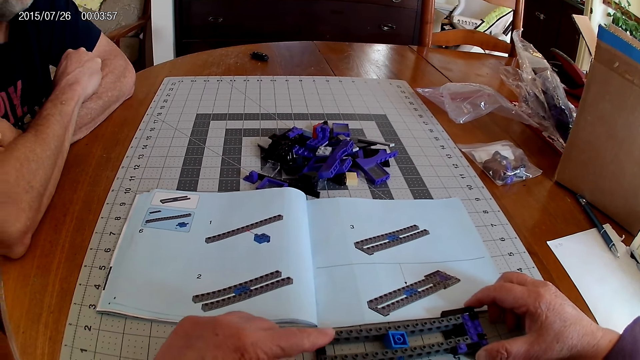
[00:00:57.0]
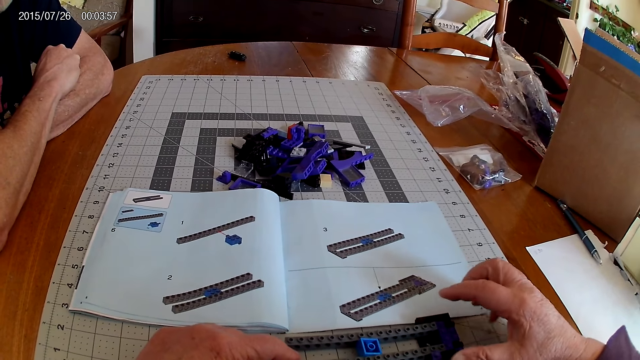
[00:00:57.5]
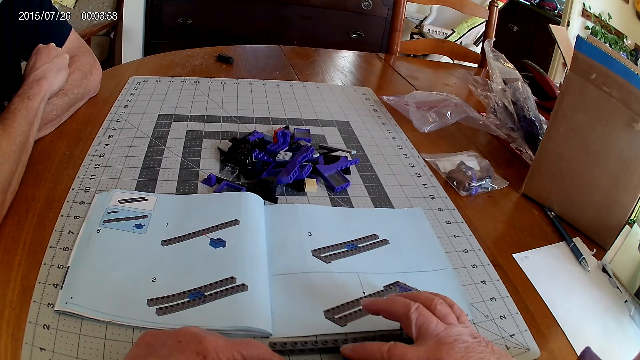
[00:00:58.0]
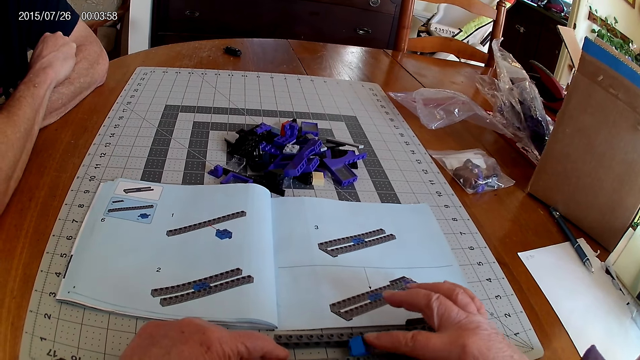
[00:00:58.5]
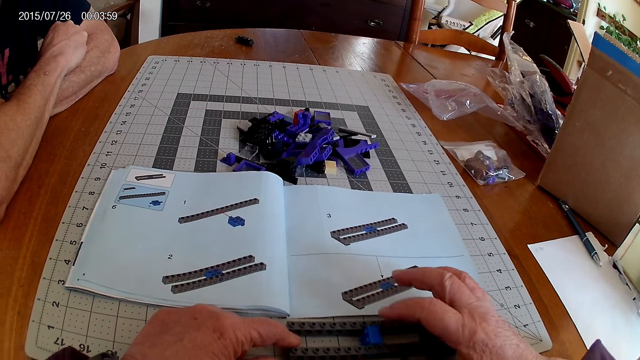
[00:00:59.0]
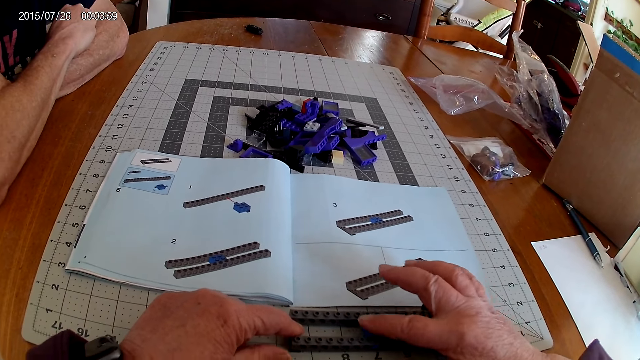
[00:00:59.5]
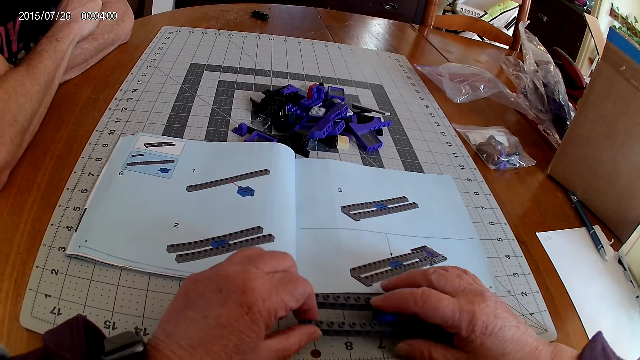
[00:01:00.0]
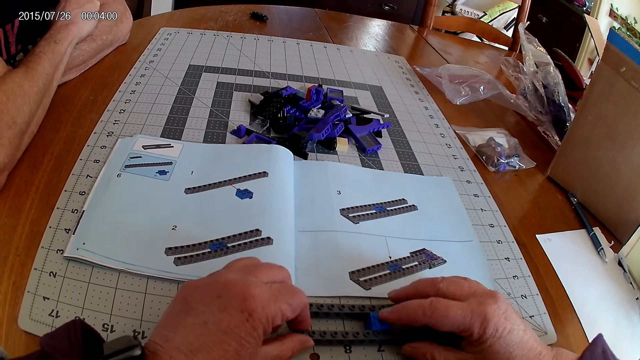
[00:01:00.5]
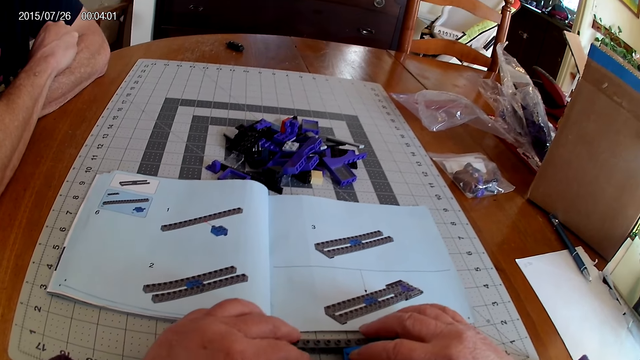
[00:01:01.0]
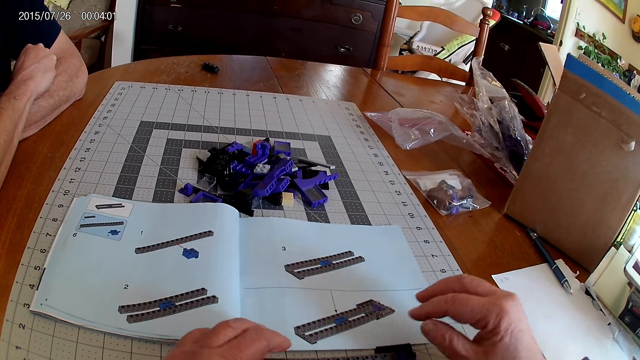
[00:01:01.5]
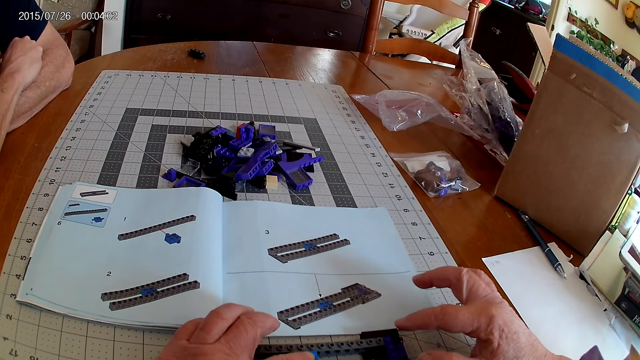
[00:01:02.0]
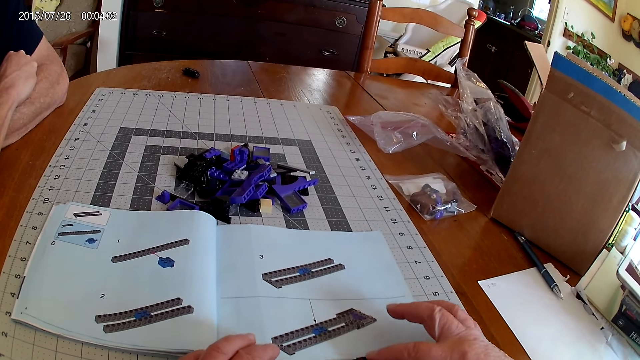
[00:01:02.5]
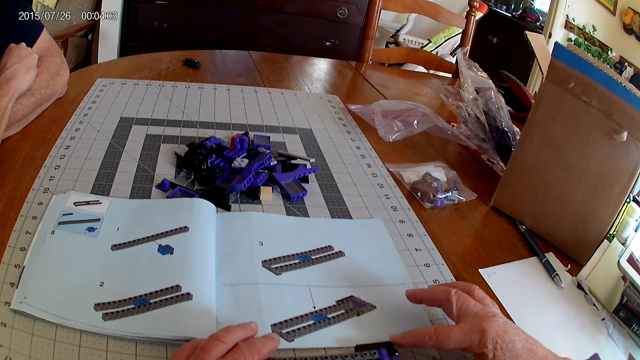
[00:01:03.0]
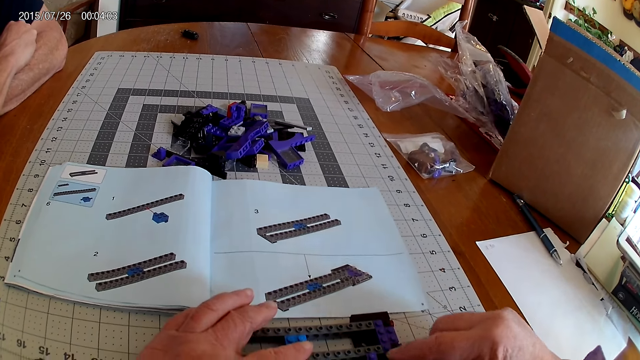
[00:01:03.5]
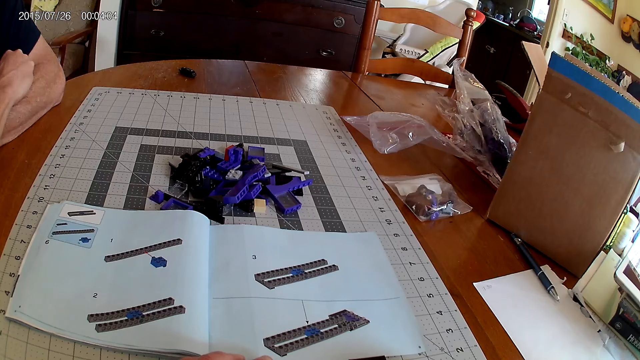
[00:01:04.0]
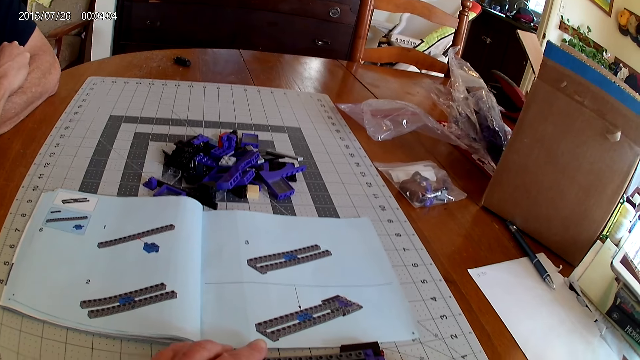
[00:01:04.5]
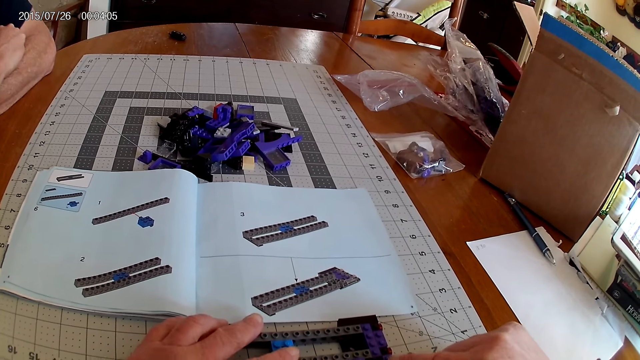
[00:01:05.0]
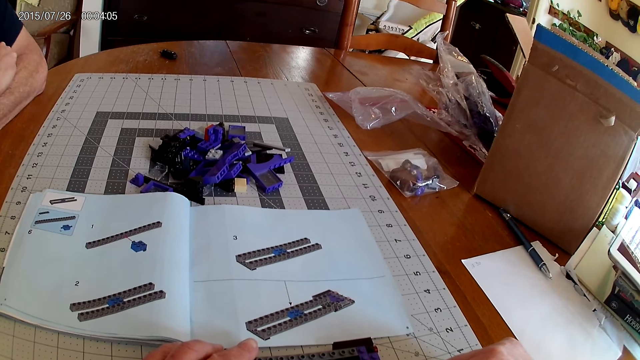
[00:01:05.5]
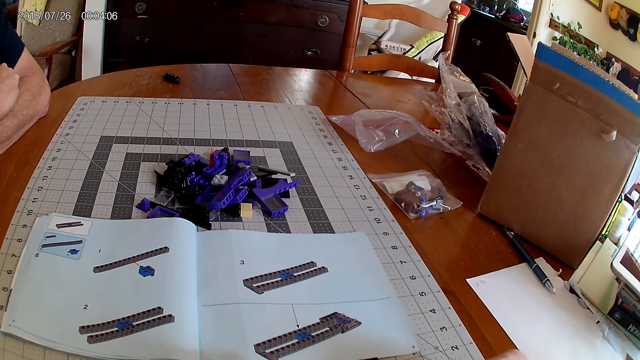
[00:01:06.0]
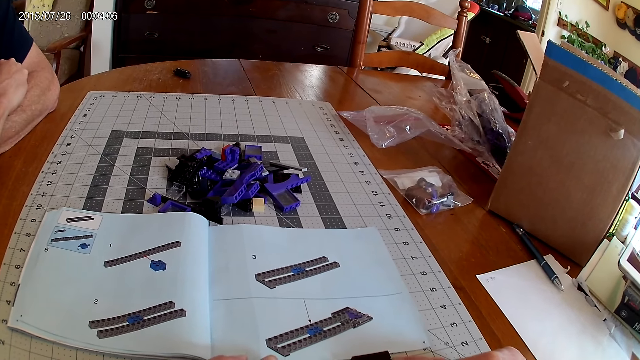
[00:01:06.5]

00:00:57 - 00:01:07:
The camera wearer fixes the device. They hold the plastic model.

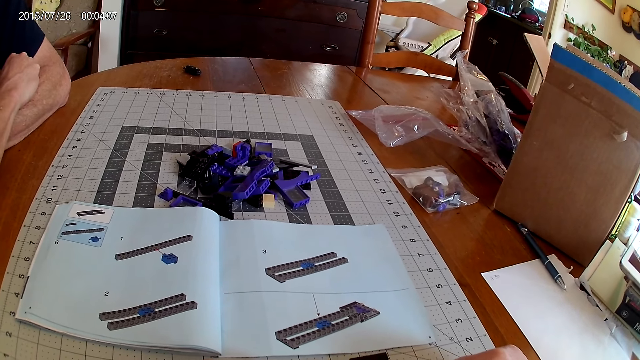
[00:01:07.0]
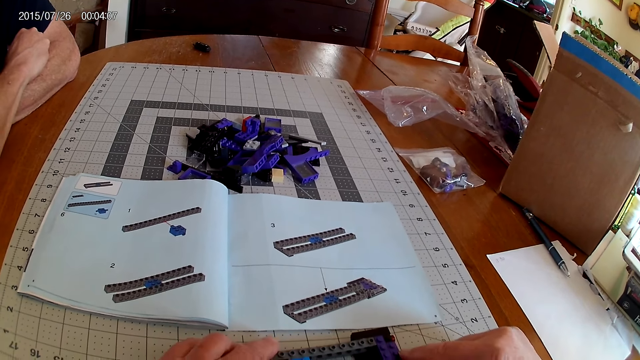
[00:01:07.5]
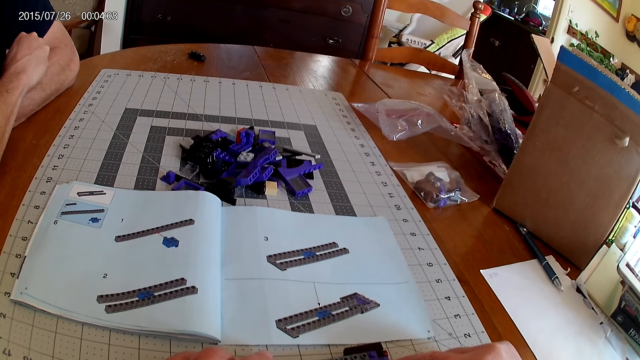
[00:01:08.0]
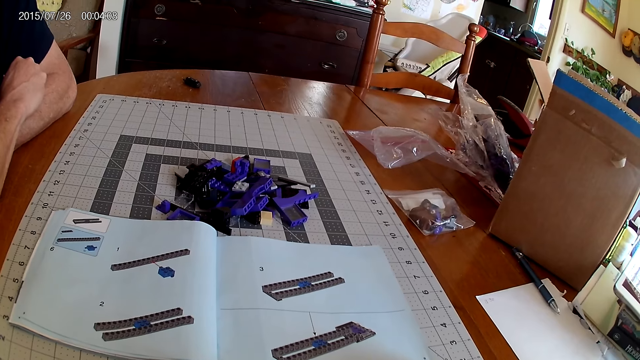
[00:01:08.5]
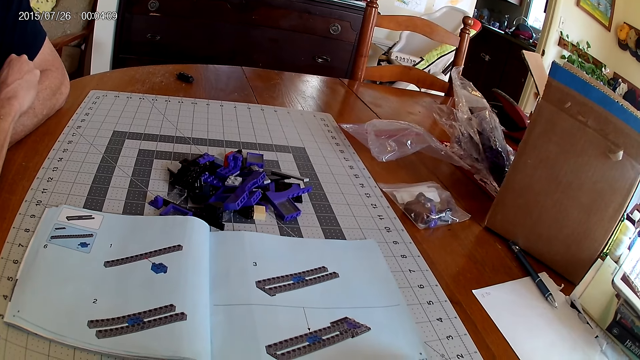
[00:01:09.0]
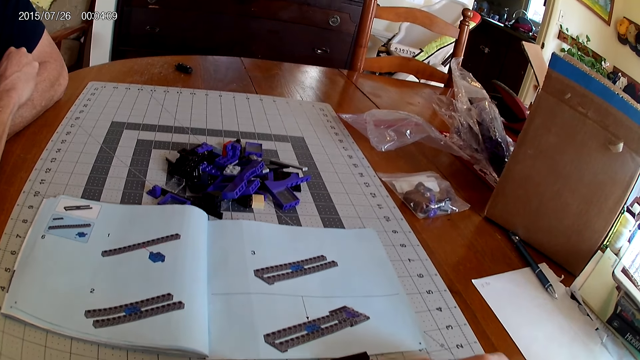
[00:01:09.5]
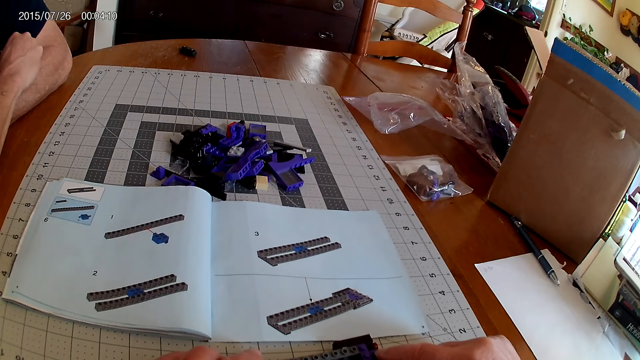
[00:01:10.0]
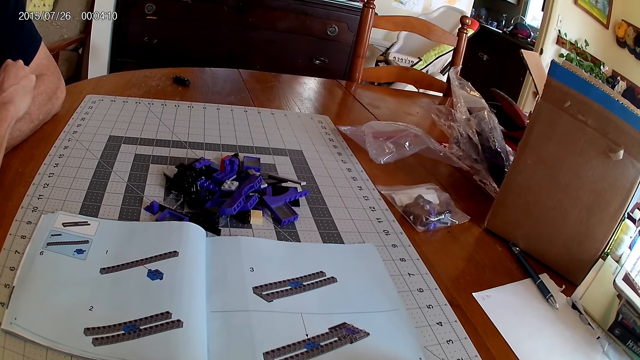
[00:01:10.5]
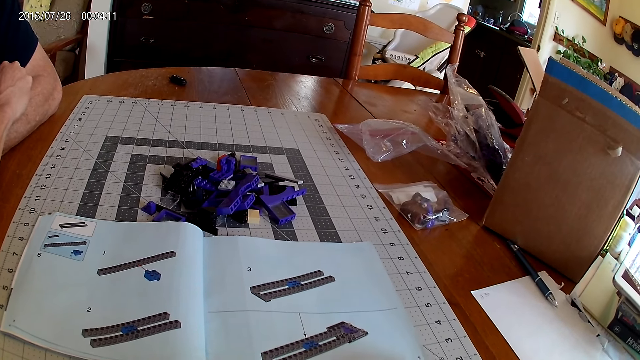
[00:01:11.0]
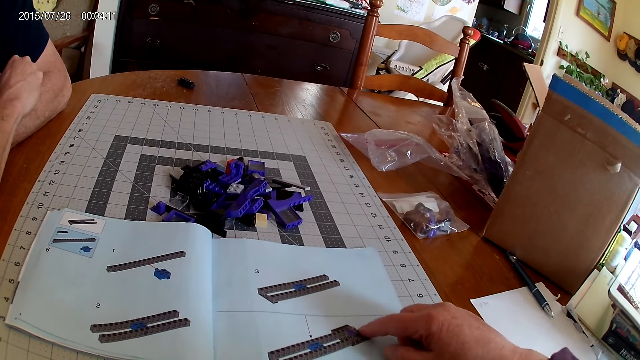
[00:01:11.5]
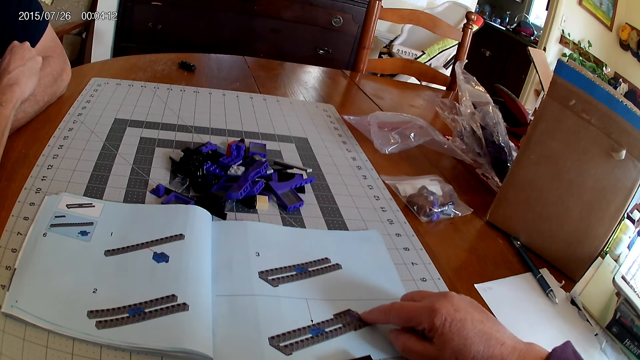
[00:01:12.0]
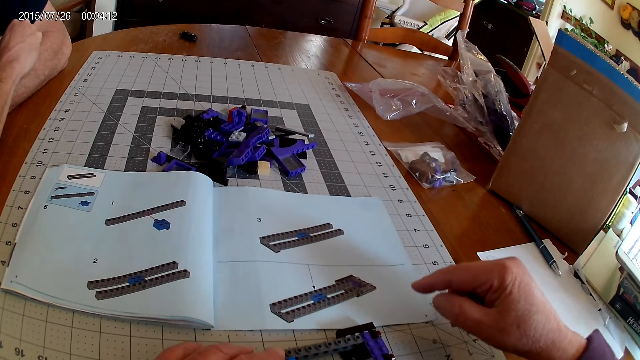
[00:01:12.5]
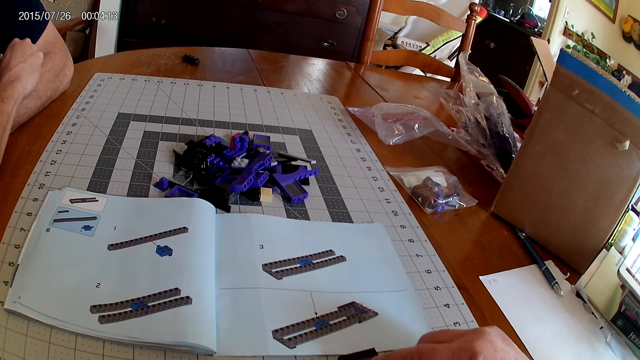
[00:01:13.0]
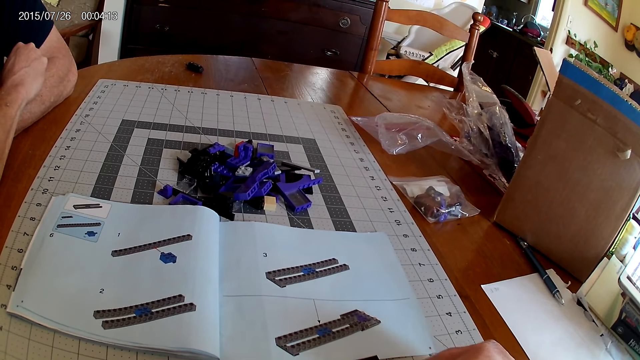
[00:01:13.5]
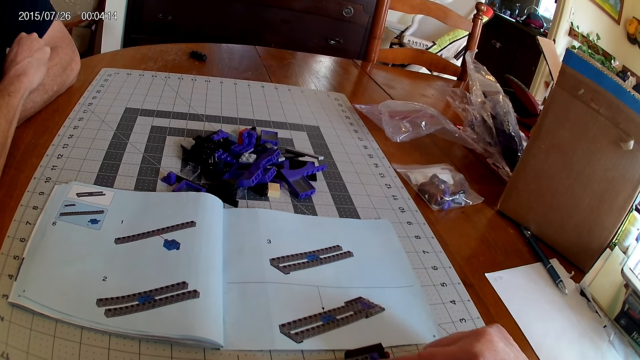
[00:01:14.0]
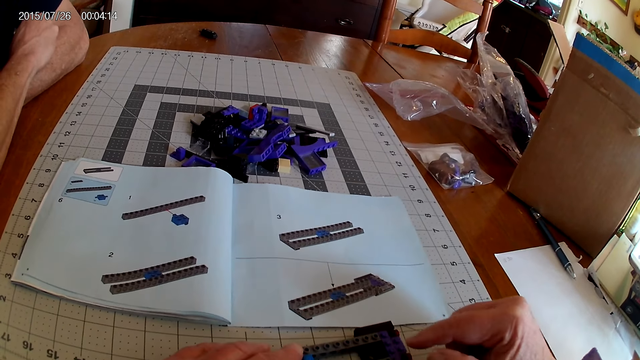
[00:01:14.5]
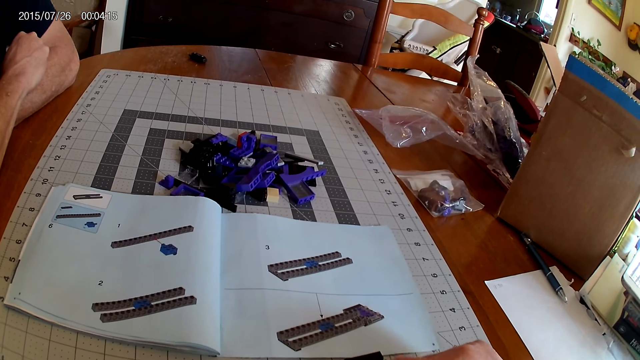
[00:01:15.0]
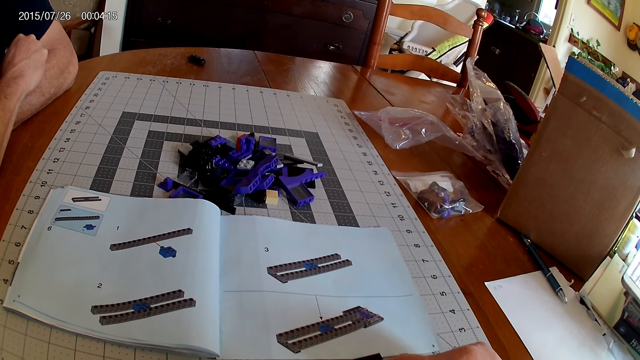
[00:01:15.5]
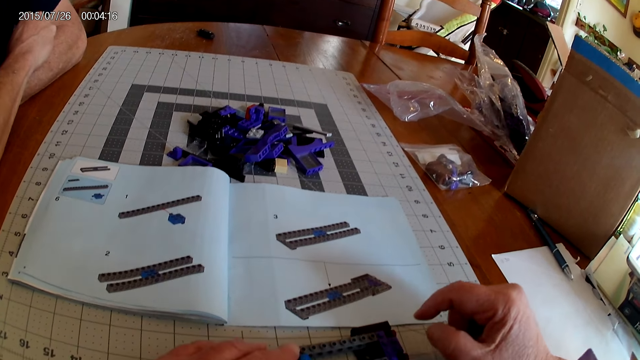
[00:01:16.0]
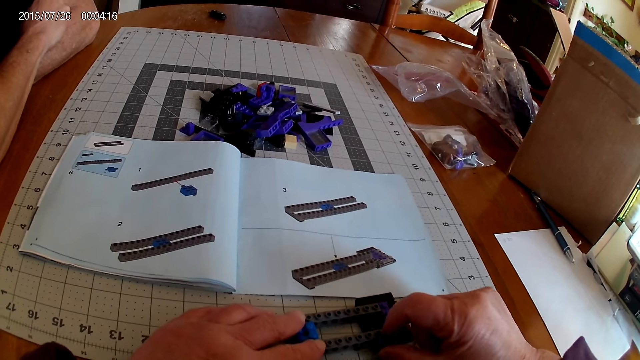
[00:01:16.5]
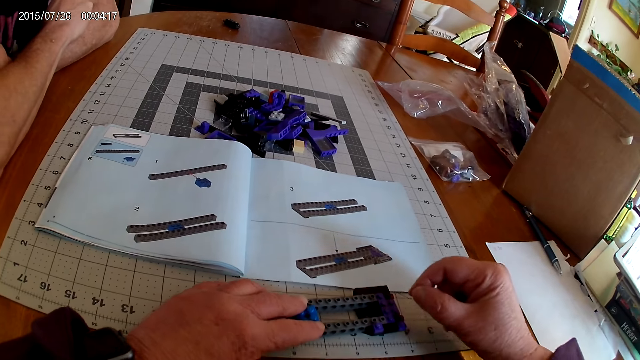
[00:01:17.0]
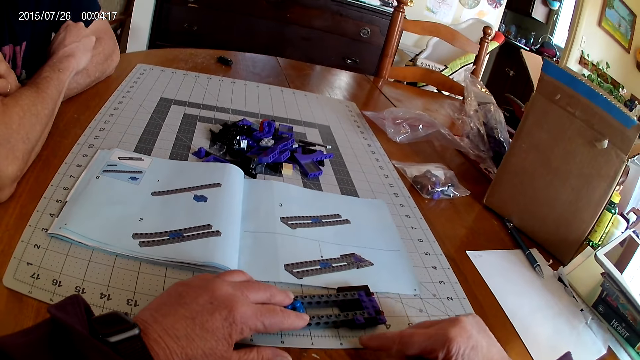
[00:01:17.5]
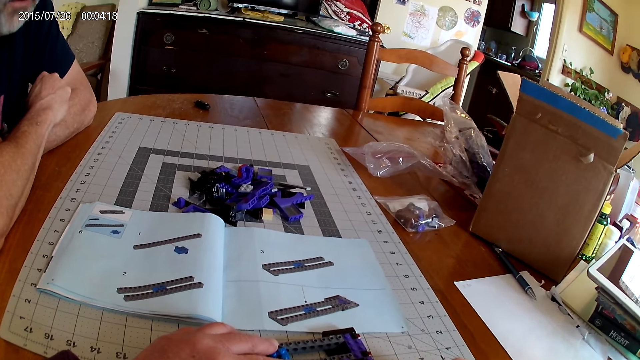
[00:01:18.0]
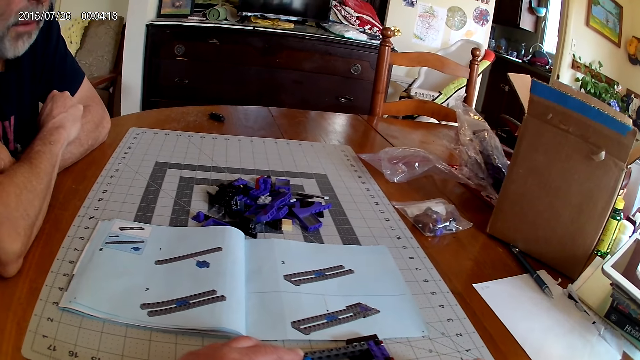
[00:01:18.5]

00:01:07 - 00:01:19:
The camera wearer looks at the instructional manual book.
